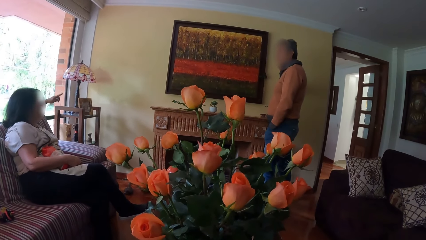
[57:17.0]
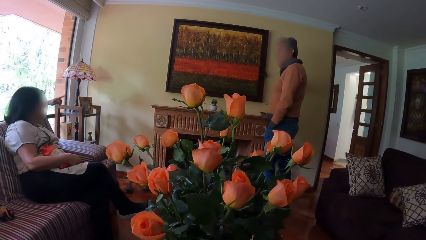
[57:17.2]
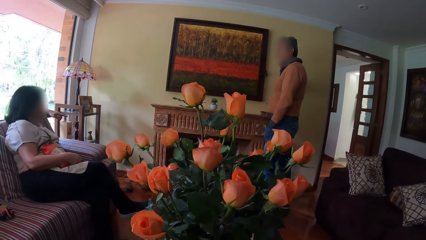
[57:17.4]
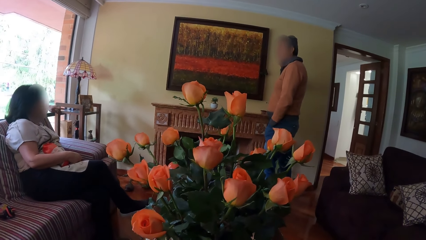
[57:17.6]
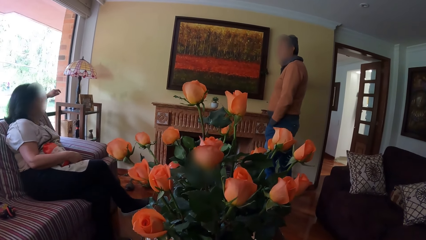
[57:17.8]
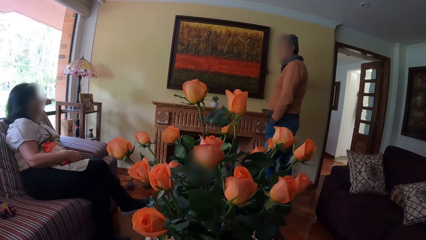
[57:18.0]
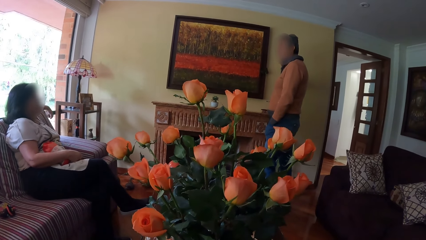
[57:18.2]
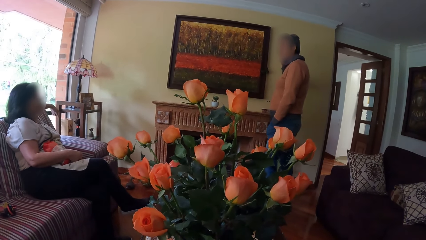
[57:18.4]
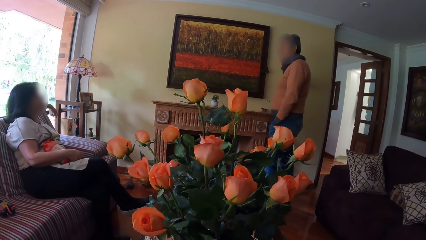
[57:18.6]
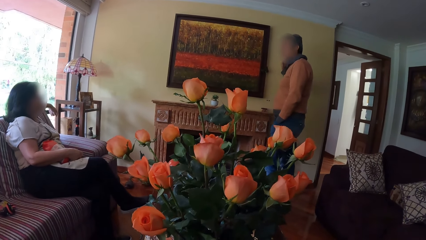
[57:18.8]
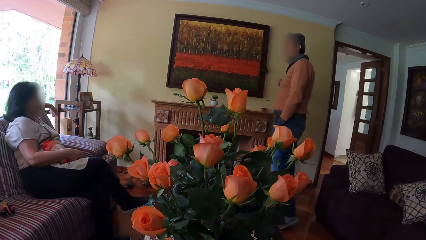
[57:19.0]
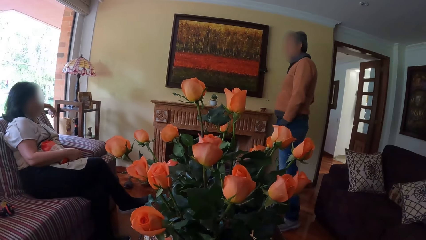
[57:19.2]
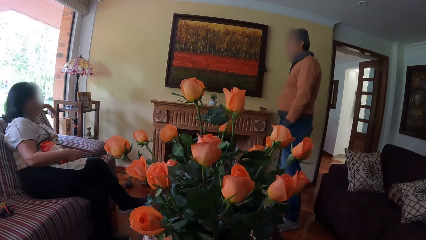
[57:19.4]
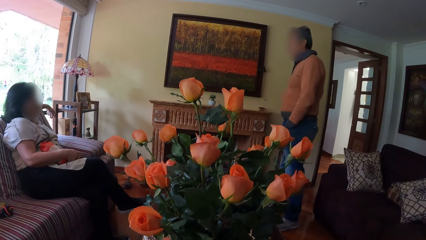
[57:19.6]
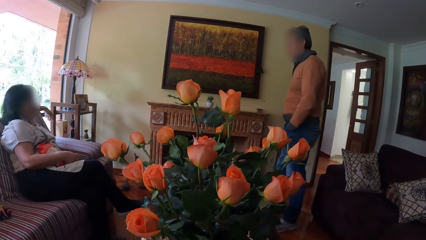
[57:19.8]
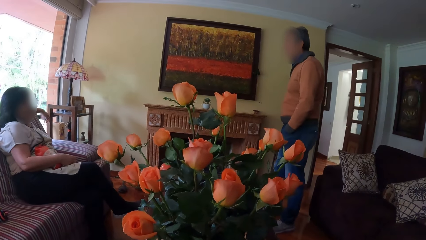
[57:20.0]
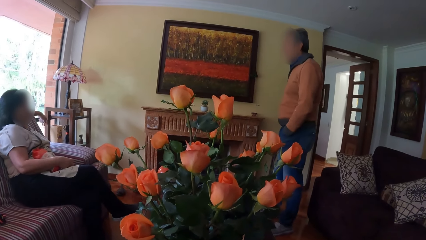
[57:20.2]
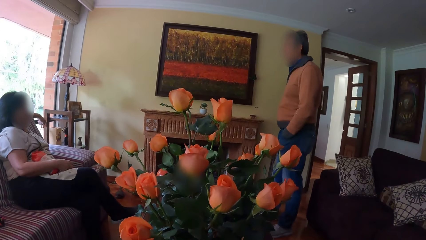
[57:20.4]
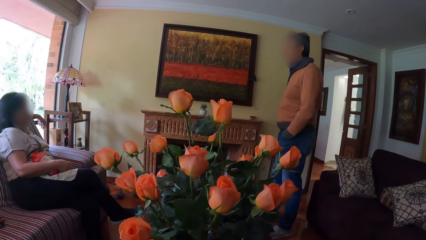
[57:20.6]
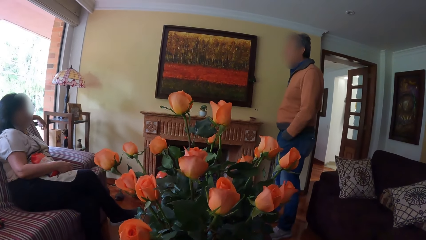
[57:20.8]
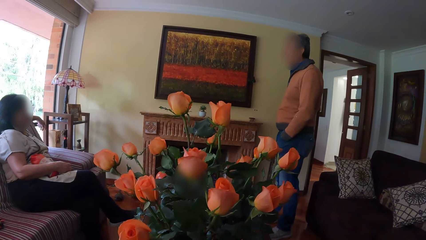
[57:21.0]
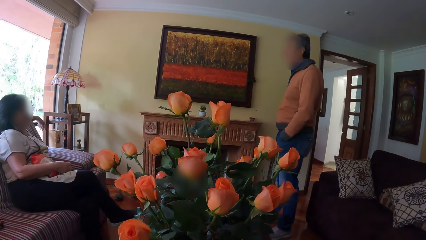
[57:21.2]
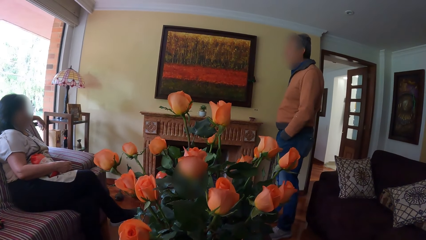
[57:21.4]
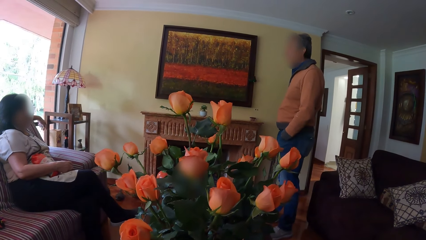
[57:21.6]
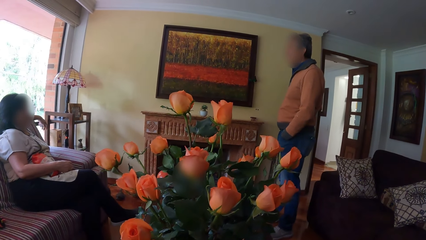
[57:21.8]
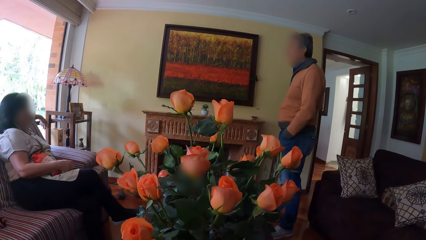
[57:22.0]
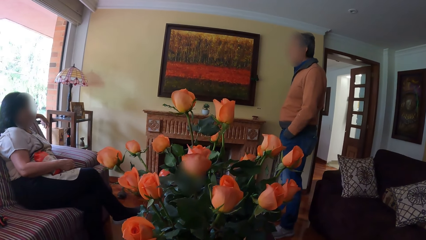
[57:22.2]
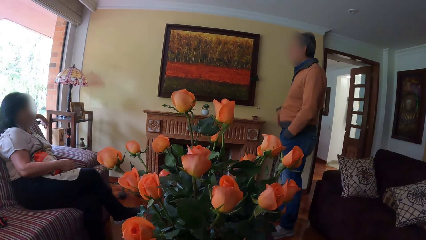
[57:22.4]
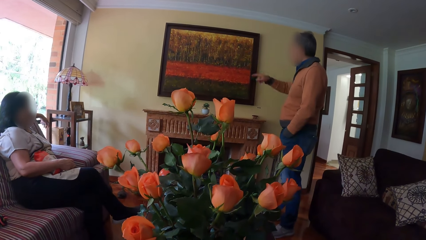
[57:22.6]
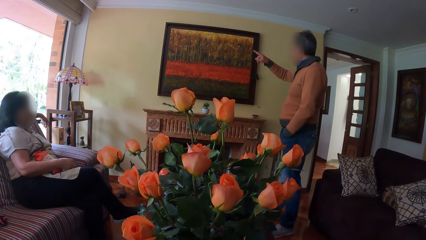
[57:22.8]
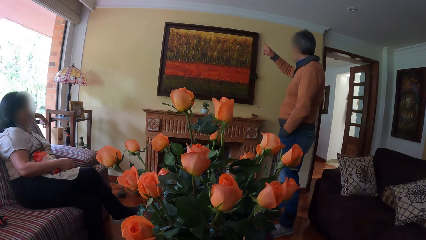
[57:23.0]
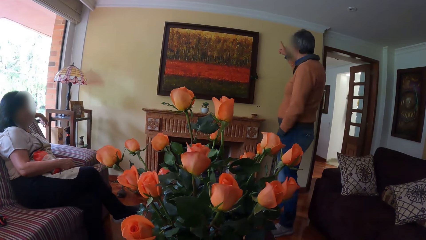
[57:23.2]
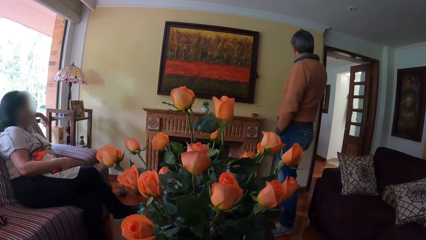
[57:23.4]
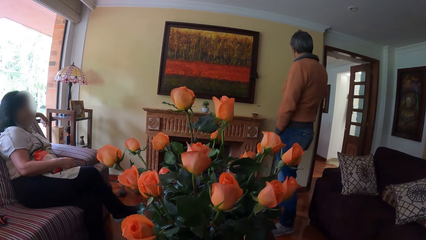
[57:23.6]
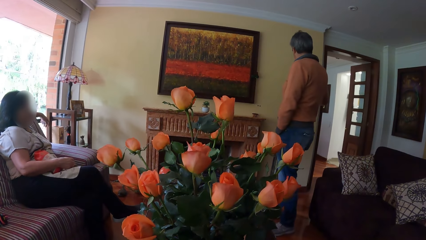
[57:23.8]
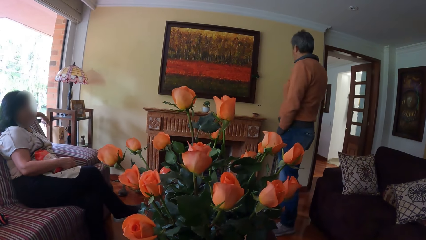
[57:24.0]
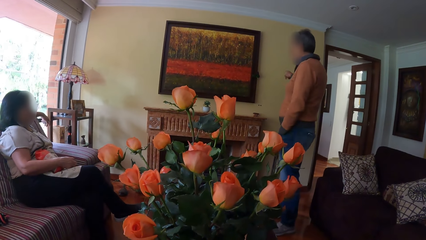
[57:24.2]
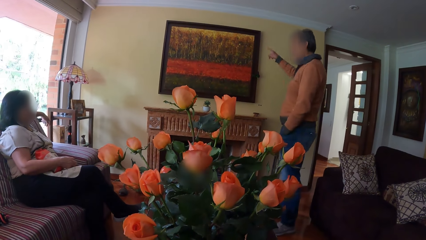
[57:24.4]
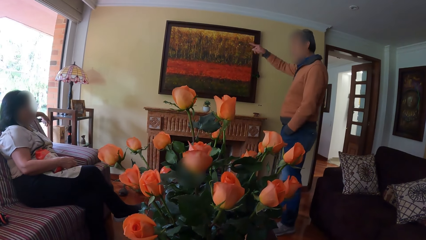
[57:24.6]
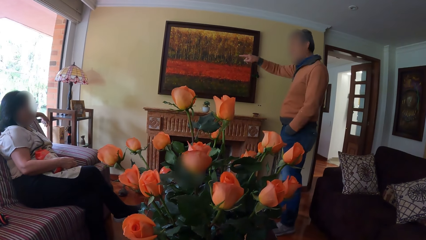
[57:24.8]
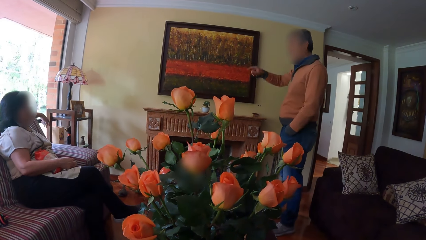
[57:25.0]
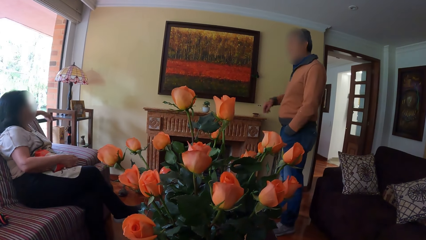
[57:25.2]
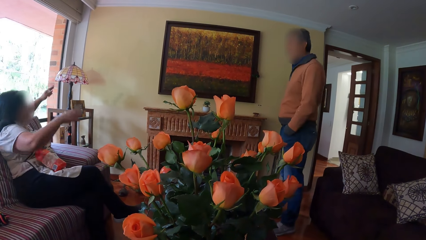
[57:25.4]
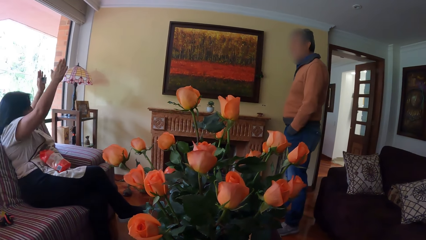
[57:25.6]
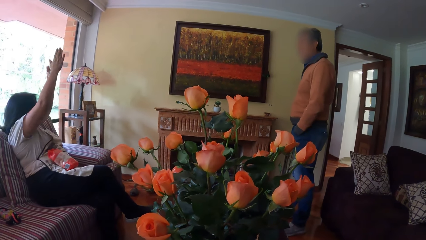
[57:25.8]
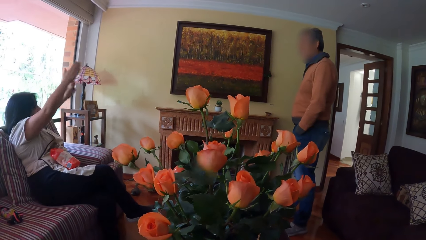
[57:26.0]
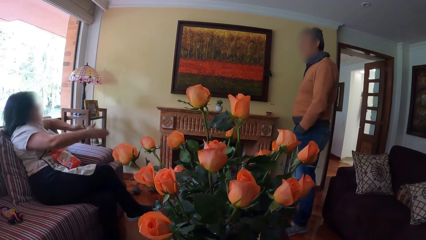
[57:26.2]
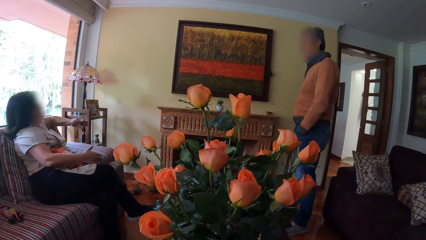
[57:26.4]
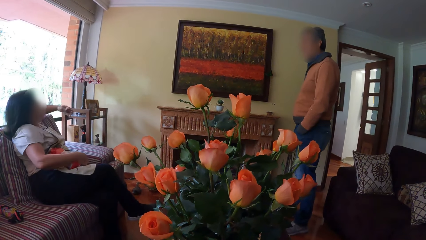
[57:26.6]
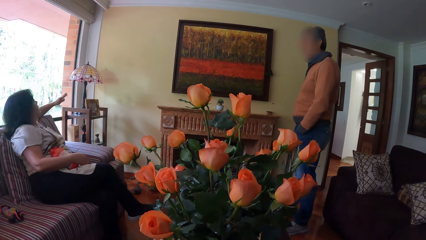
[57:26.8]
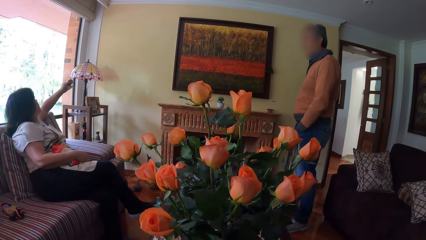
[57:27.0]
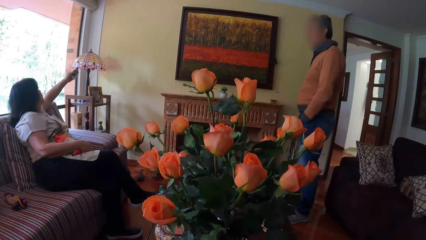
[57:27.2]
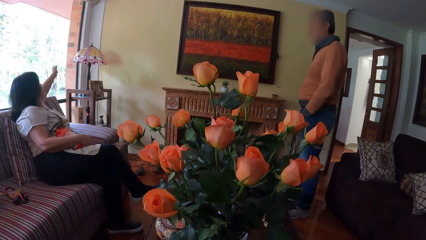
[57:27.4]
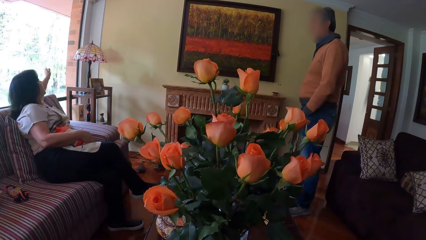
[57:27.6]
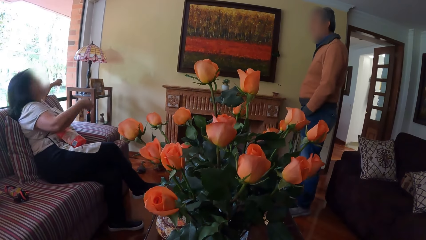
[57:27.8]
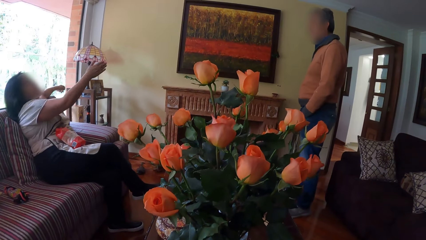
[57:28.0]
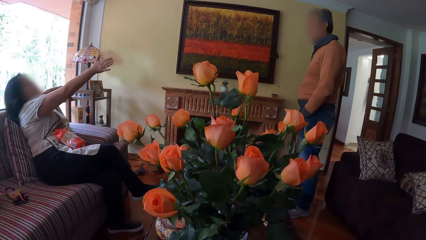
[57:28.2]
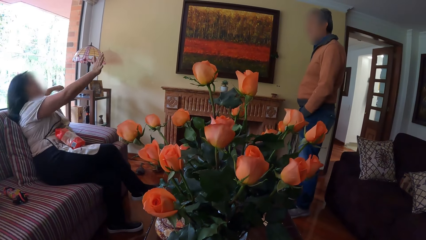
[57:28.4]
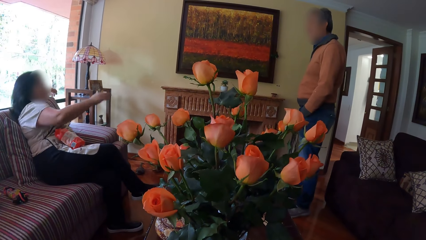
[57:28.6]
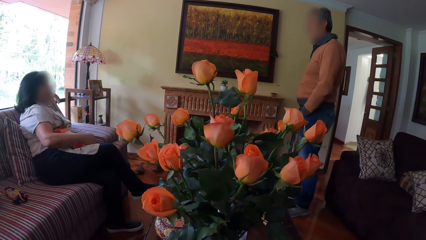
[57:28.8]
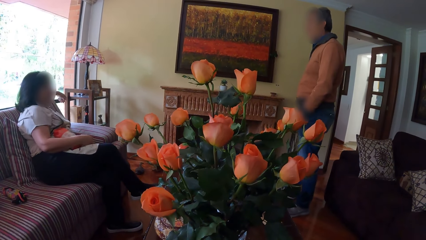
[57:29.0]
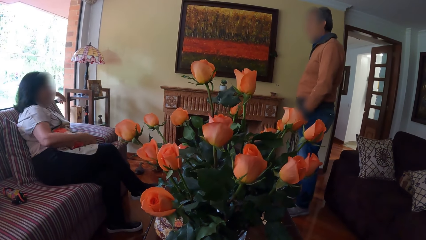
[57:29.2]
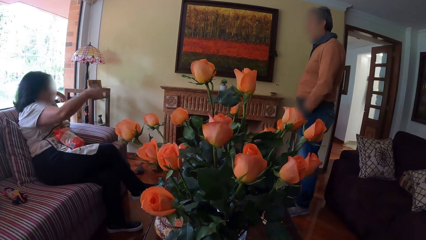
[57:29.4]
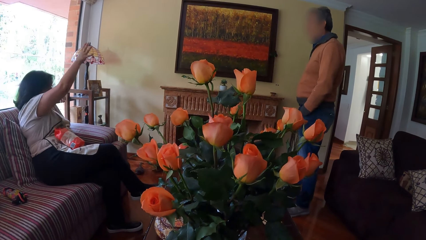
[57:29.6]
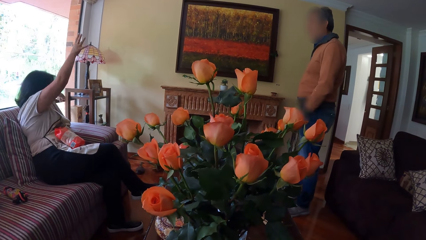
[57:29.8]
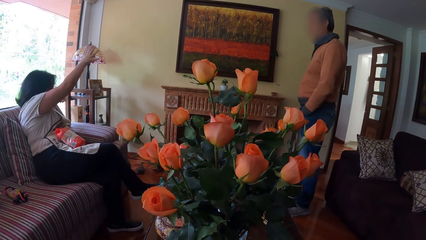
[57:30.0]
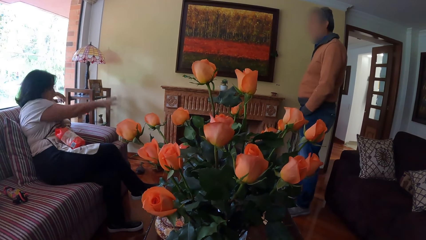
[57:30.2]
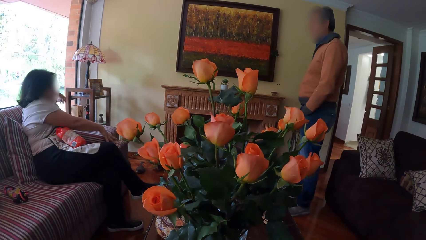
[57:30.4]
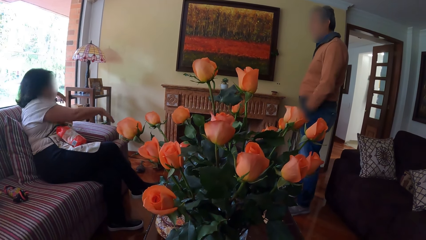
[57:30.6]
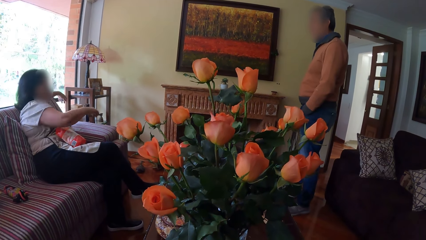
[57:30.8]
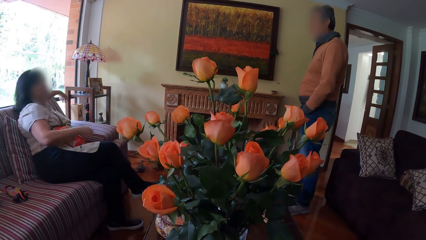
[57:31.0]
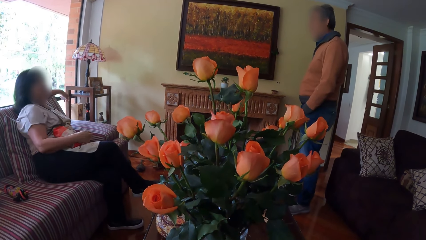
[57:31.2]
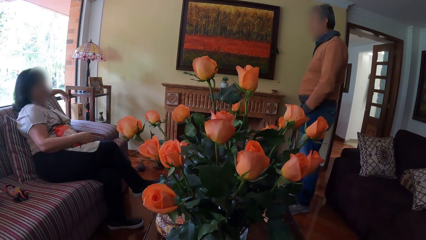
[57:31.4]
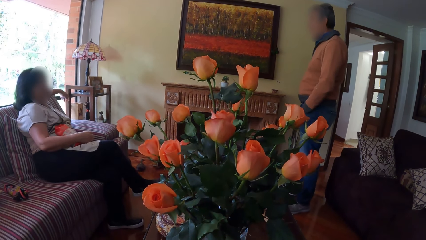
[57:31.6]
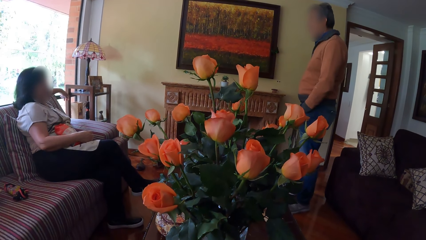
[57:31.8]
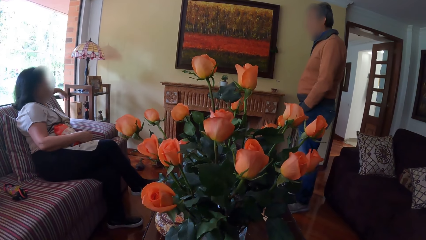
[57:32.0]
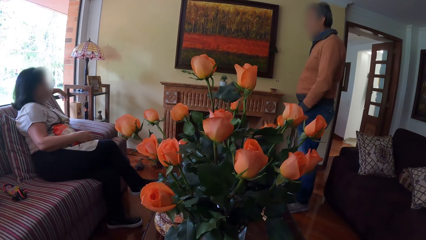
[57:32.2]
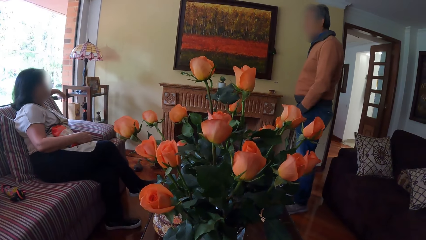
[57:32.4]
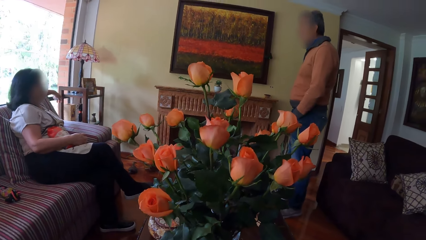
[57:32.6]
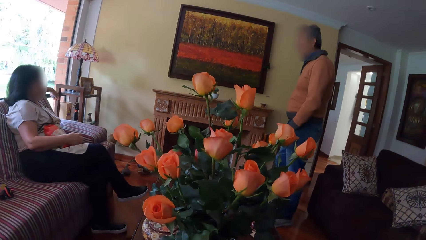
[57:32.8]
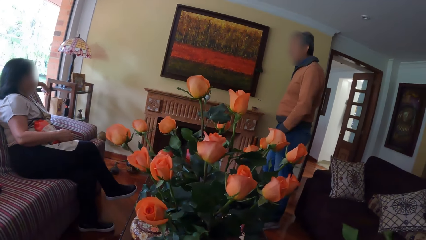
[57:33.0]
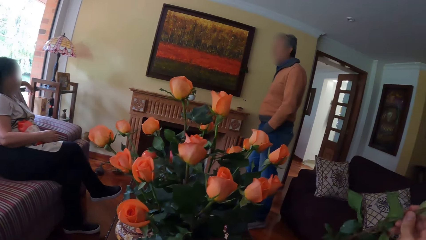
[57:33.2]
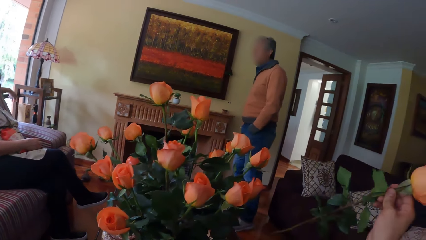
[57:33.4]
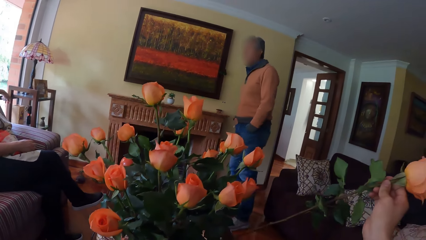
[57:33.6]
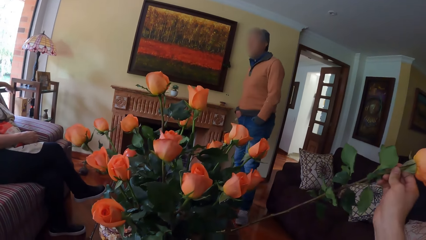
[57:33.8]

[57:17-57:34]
A man makes gestures to a woman.
